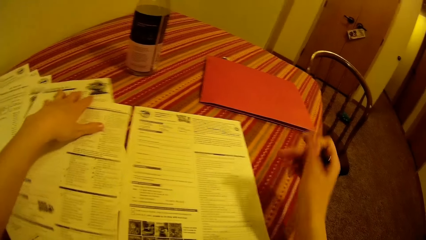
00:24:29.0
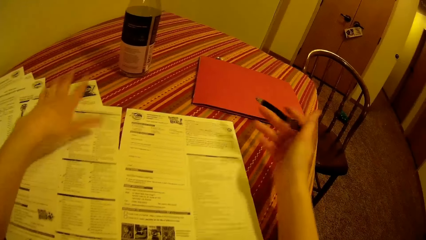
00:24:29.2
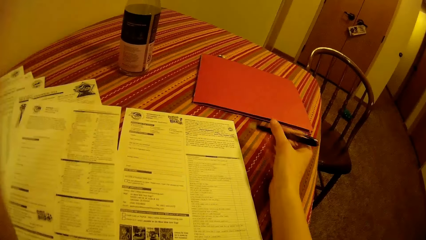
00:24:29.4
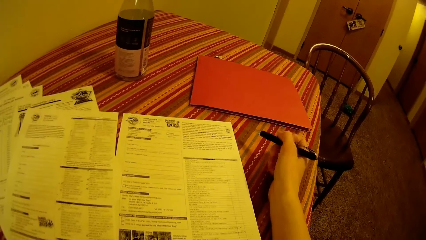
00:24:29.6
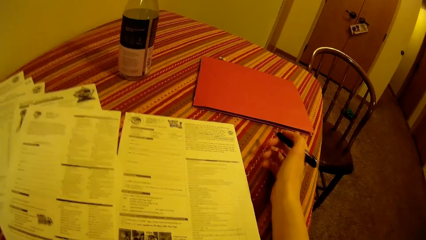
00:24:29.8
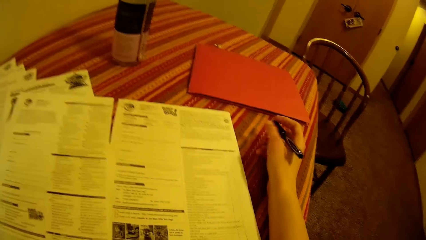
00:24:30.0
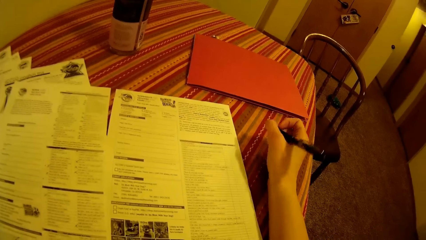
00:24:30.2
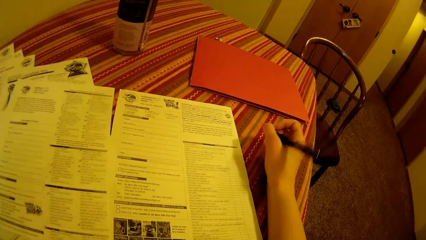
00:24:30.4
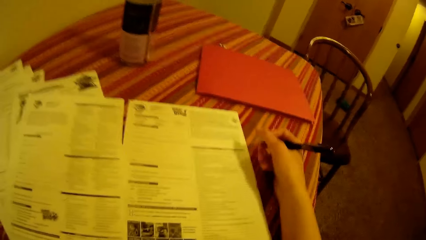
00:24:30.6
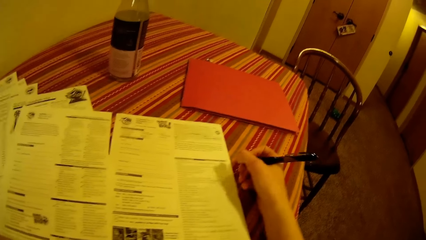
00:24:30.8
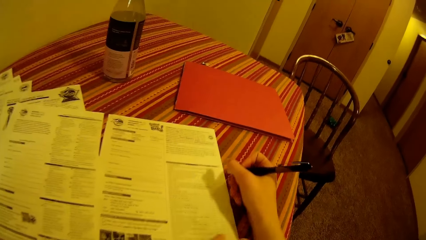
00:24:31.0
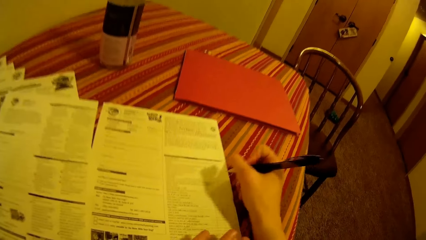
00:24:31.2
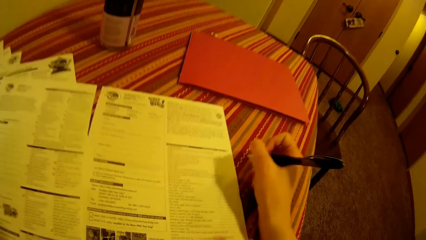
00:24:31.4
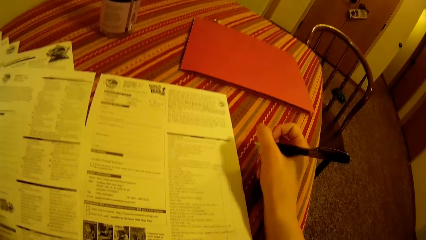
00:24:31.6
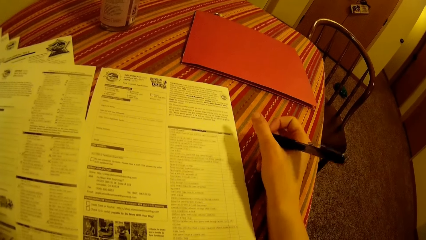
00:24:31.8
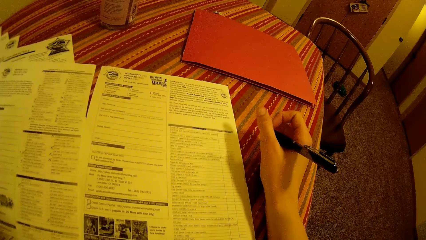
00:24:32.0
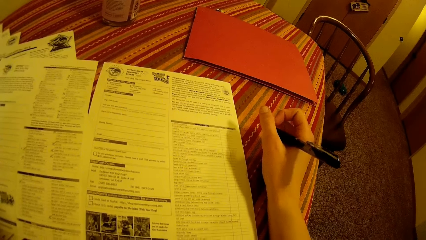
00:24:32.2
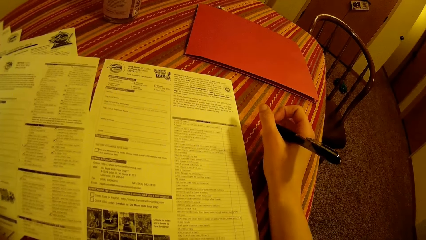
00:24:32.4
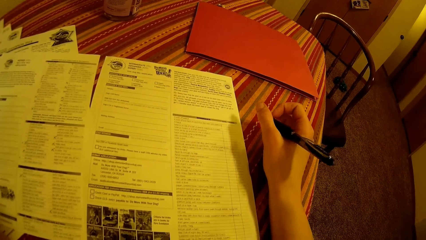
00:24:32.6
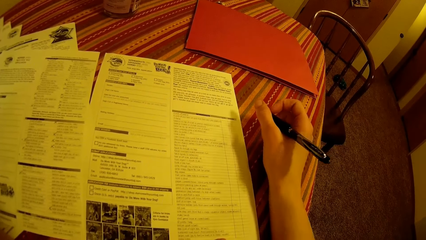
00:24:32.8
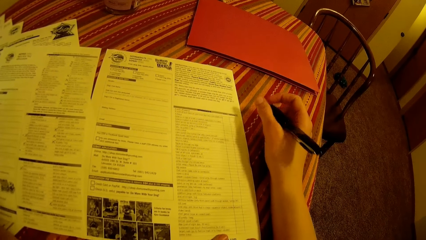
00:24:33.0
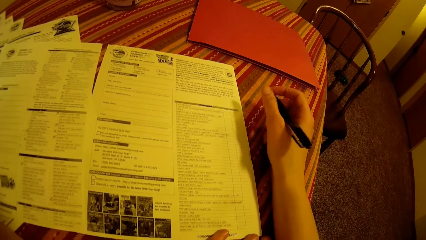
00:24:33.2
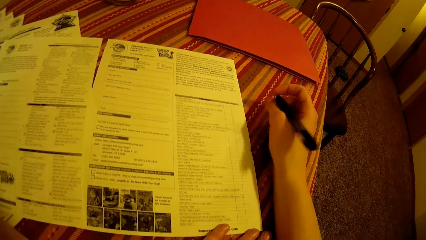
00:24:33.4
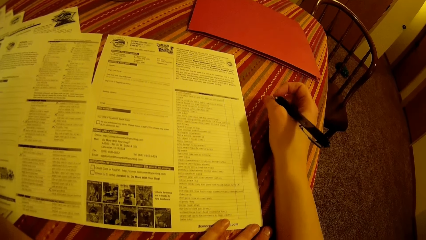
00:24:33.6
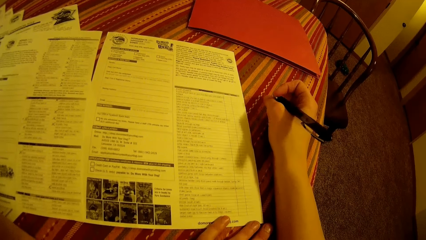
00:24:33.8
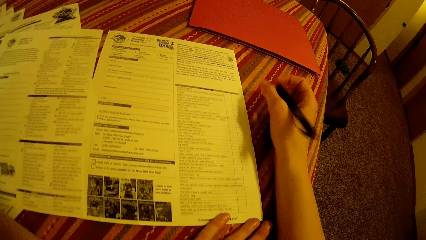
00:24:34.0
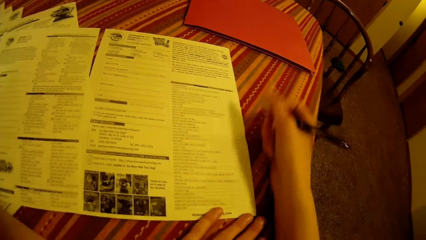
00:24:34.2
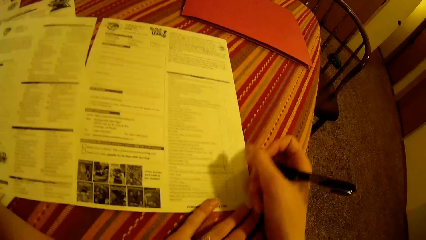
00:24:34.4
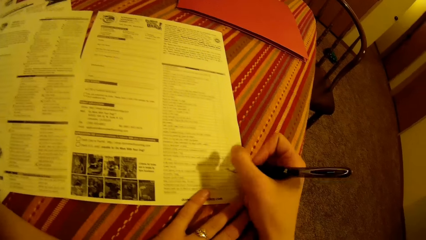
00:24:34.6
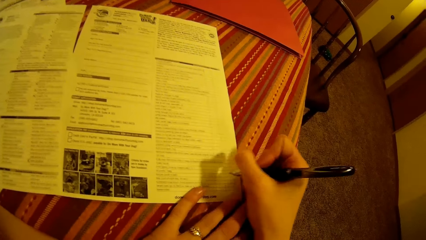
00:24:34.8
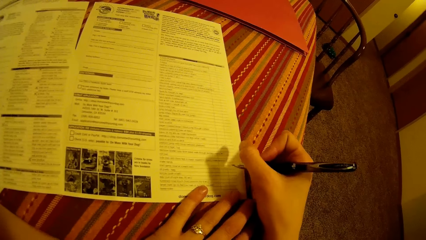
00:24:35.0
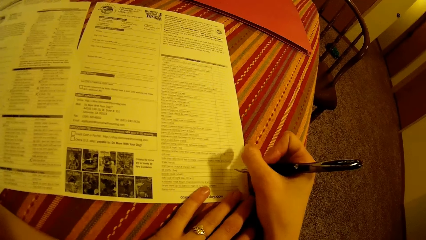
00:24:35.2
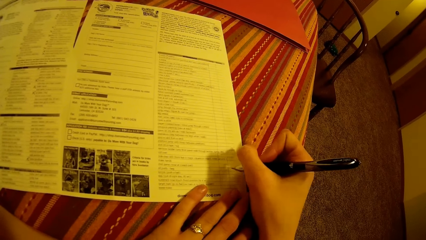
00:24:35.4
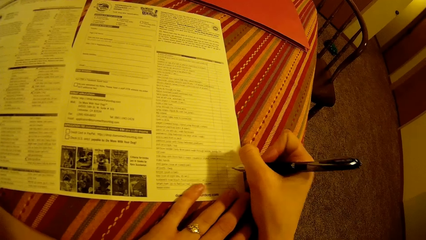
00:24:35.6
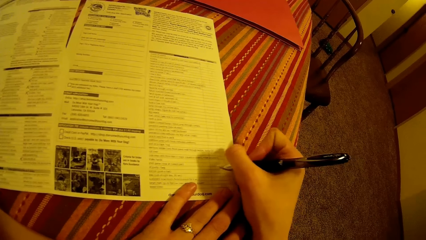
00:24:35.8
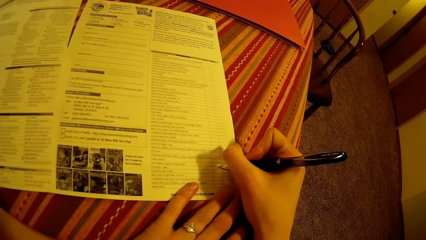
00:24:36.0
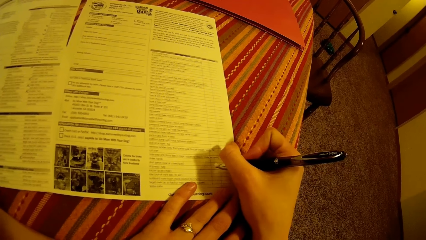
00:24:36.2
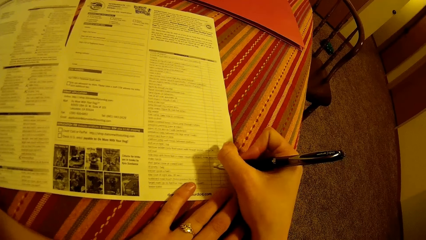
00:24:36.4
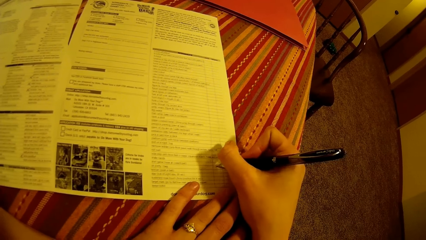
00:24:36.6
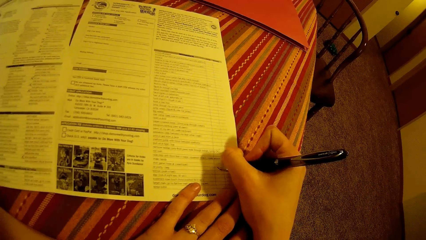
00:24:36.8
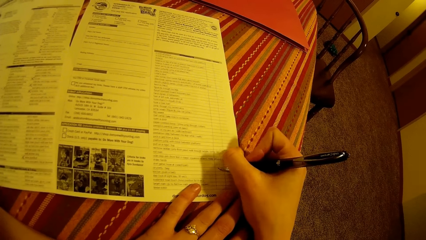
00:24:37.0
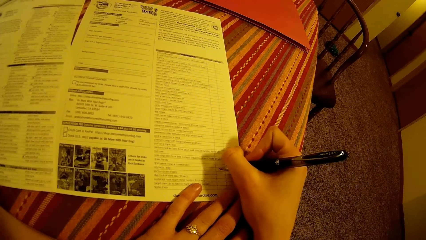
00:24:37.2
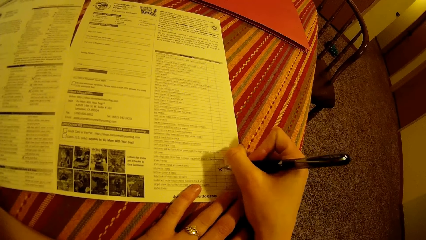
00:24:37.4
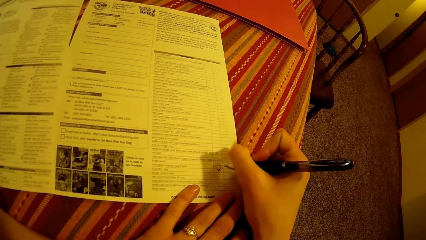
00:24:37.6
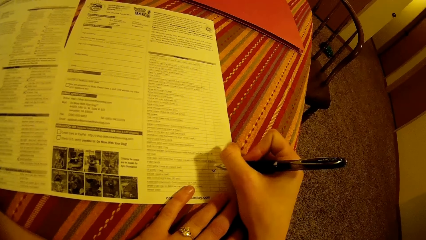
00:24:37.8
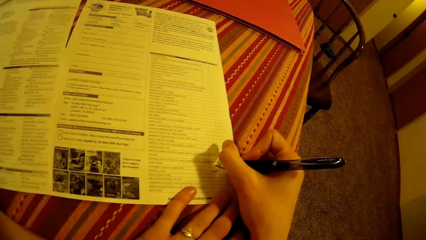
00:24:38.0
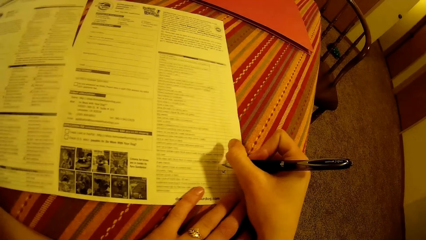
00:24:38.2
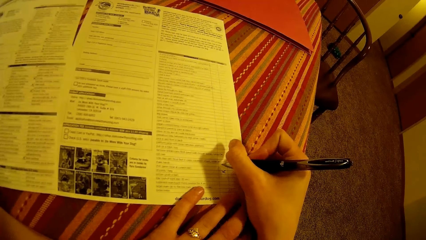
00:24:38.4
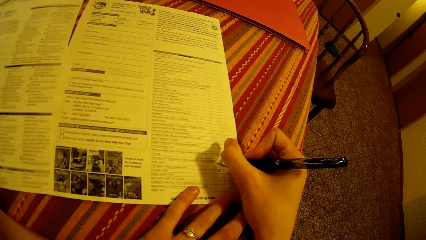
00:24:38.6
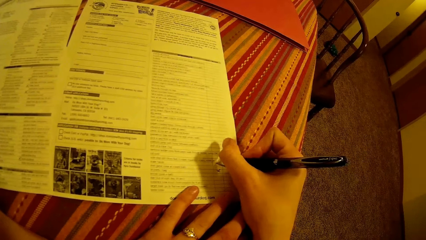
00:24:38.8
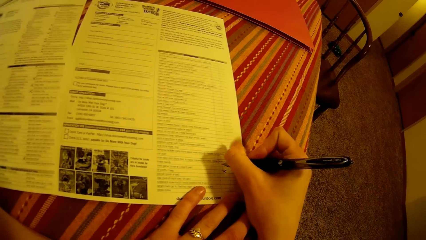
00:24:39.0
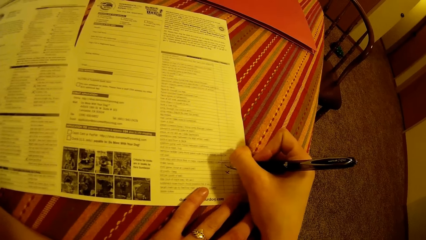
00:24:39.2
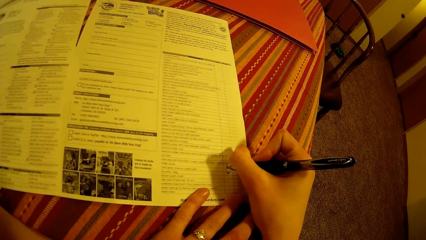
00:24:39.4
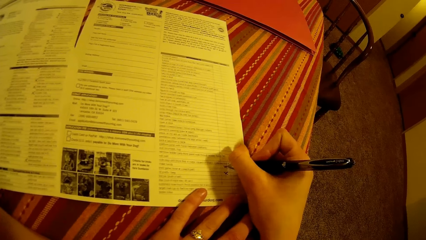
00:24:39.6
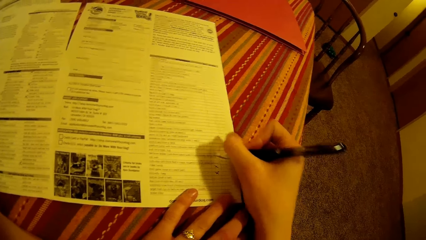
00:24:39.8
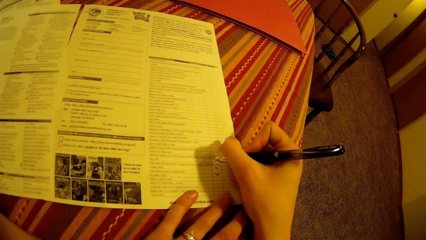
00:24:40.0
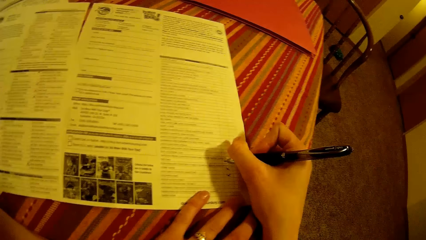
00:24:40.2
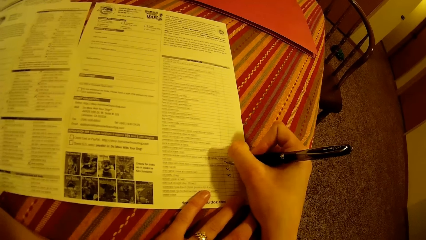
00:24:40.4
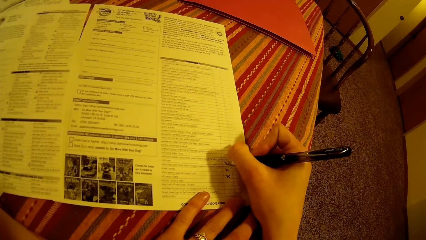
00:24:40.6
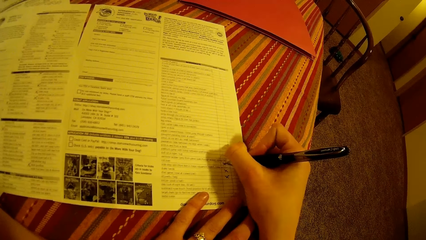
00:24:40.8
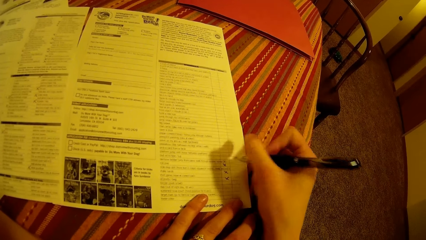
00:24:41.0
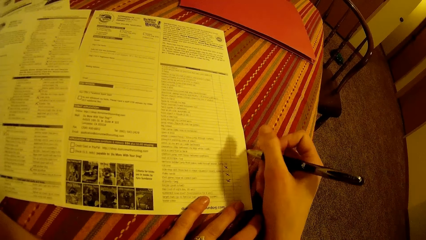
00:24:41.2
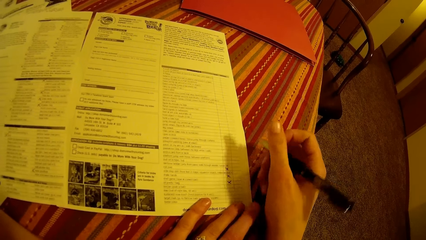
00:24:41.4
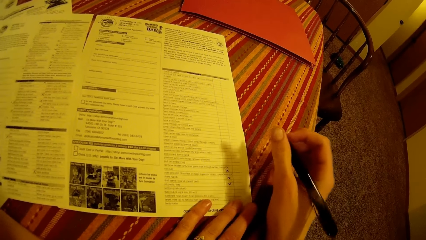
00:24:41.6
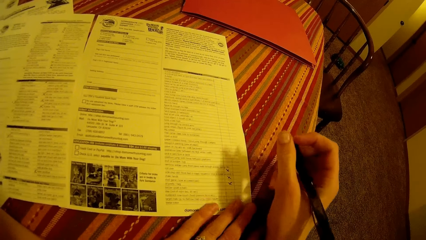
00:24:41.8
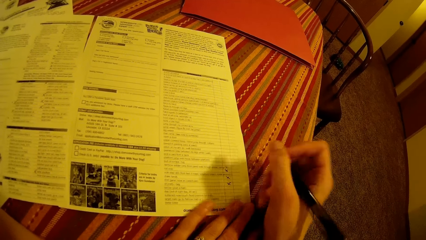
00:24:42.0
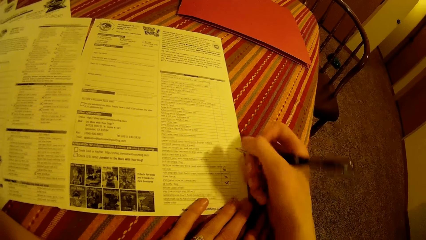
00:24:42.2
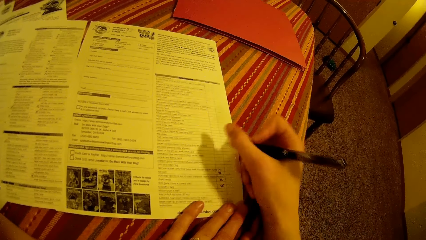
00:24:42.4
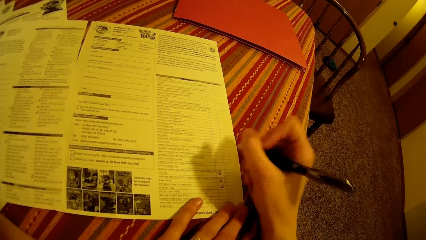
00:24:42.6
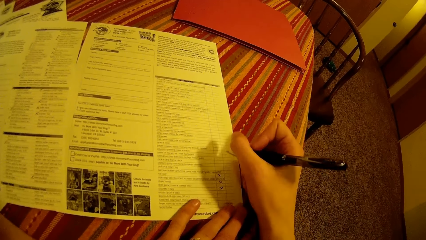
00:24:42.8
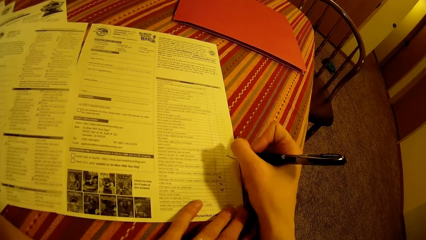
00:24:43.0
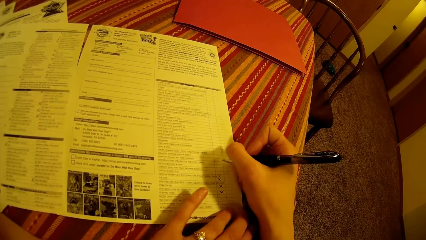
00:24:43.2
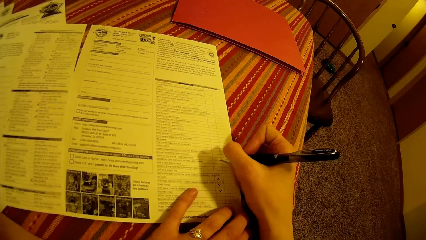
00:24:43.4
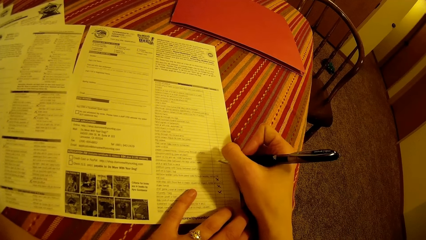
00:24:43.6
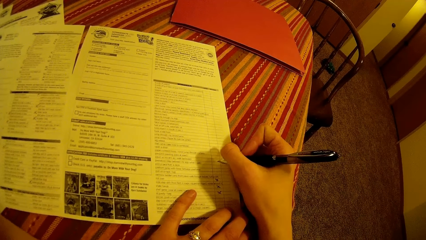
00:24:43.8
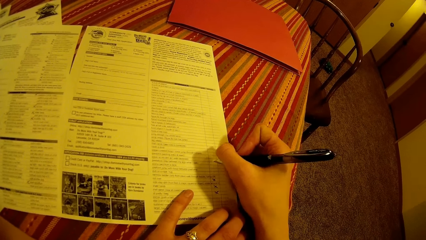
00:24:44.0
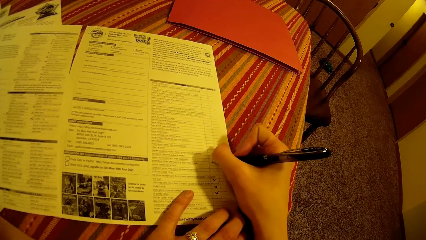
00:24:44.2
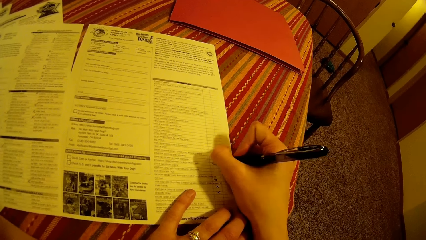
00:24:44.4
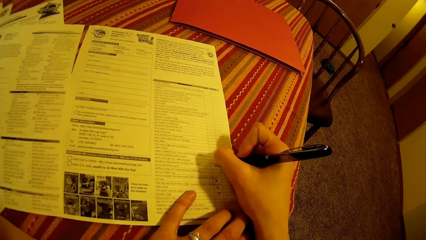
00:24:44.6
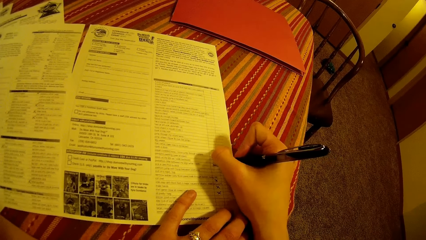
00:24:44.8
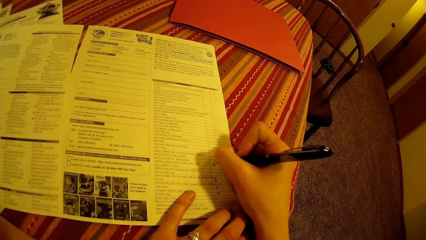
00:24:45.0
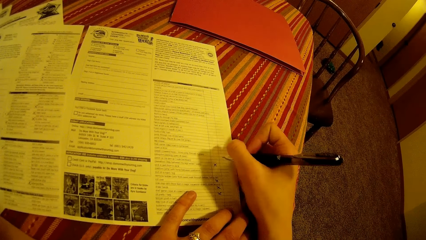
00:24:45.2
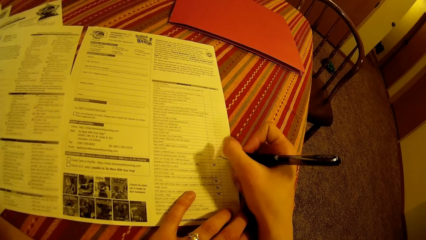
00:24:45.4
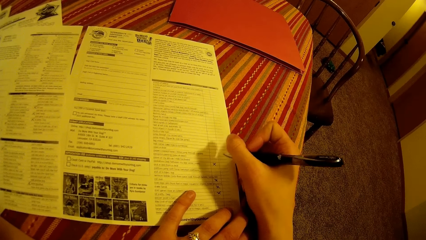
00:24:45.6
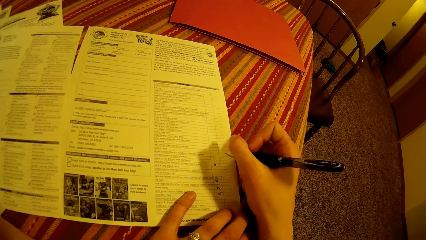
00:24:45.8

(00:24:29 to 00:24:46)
The camera wearer reads the form. He fills the paper on the table with the pen in his right hand.
